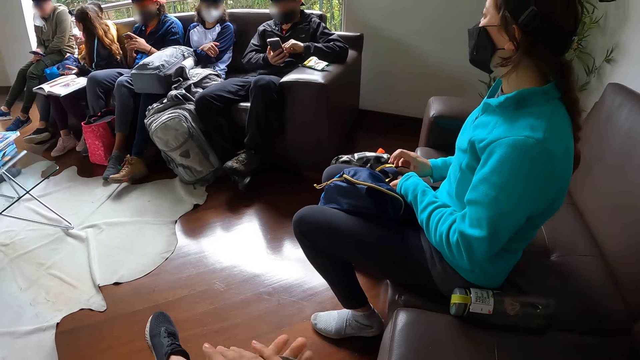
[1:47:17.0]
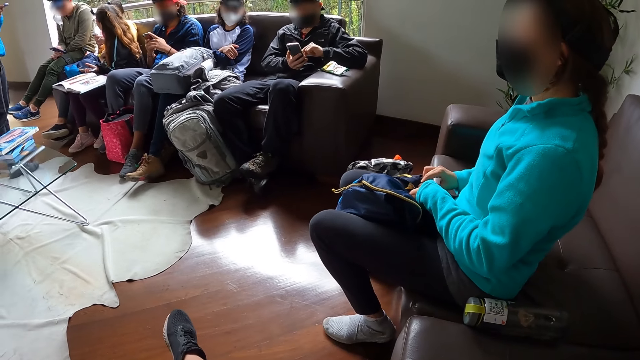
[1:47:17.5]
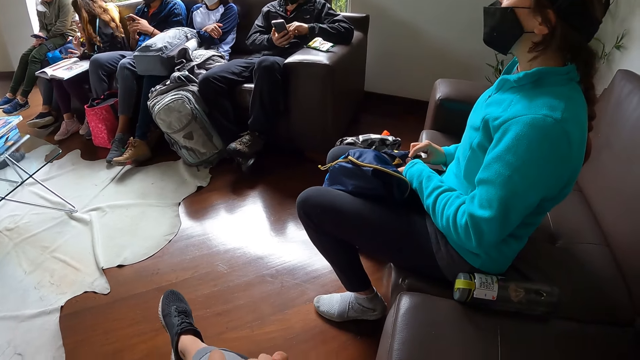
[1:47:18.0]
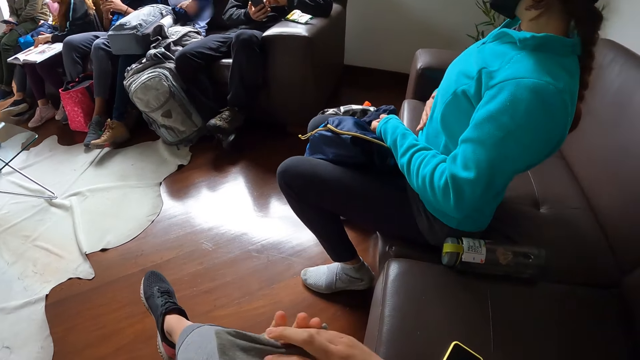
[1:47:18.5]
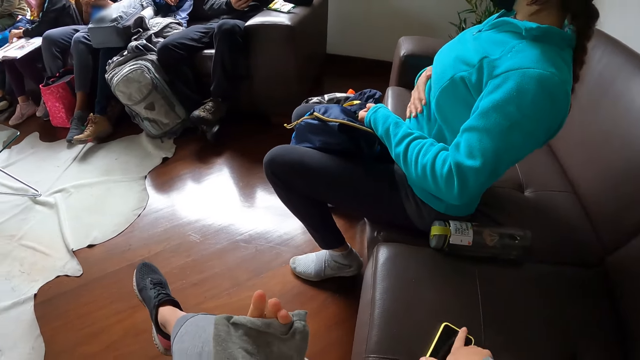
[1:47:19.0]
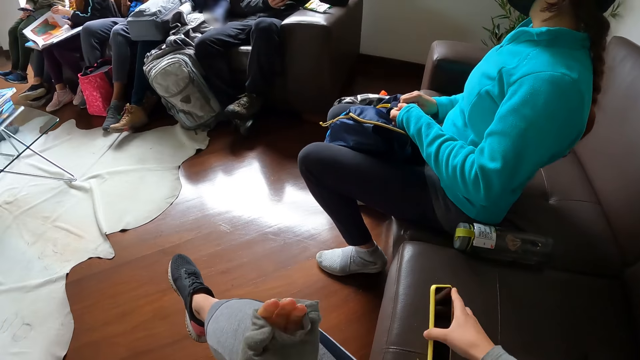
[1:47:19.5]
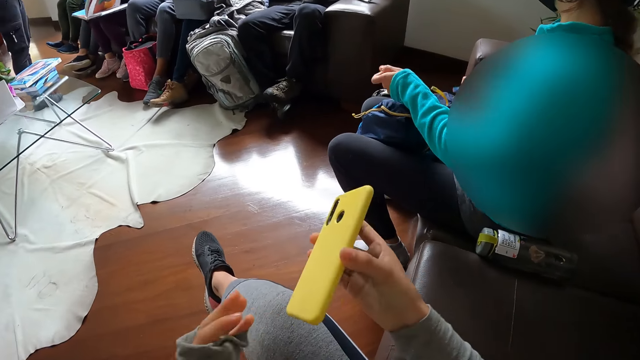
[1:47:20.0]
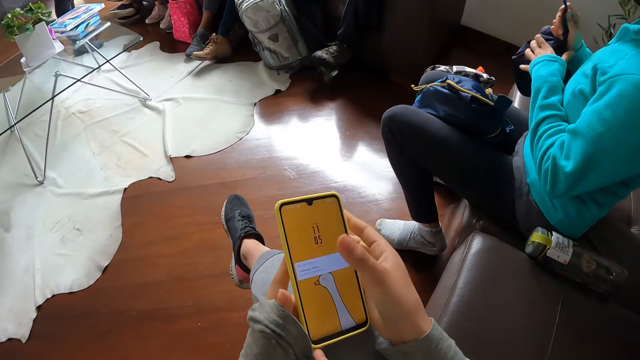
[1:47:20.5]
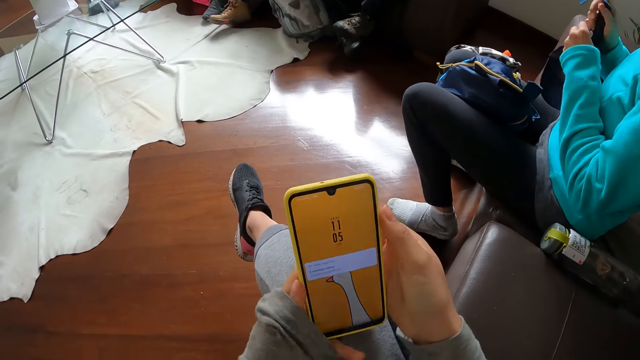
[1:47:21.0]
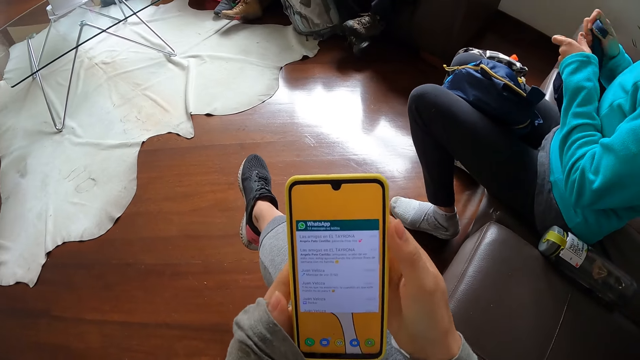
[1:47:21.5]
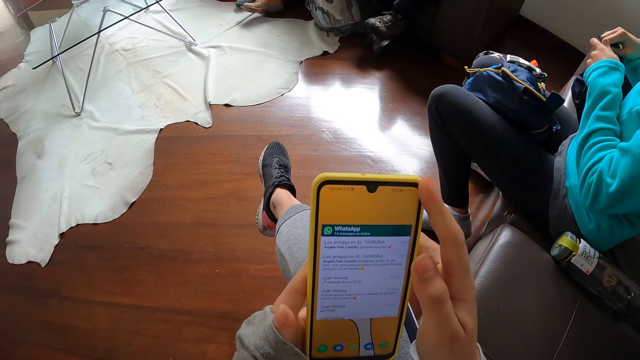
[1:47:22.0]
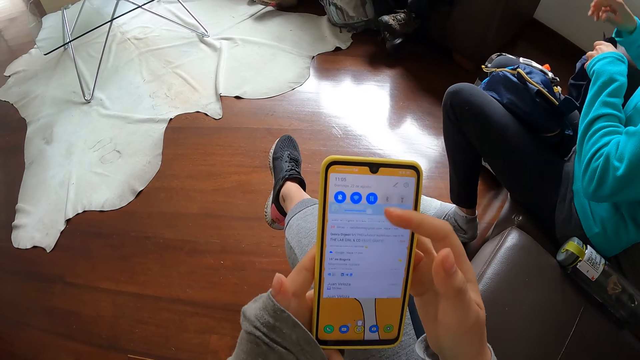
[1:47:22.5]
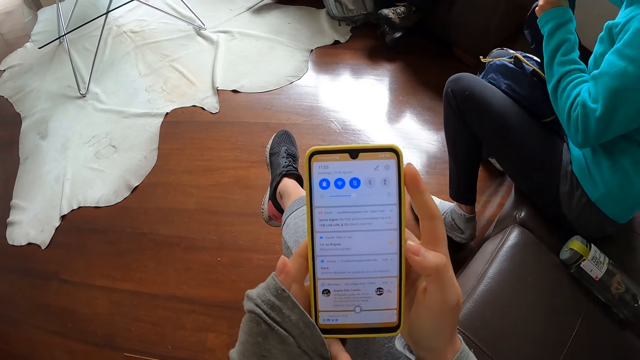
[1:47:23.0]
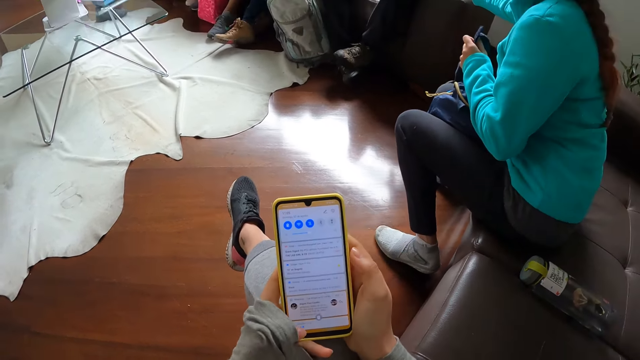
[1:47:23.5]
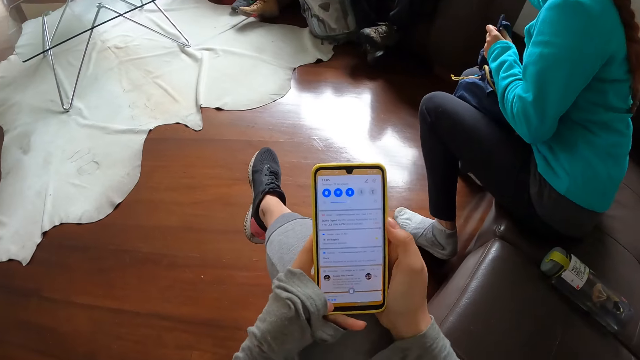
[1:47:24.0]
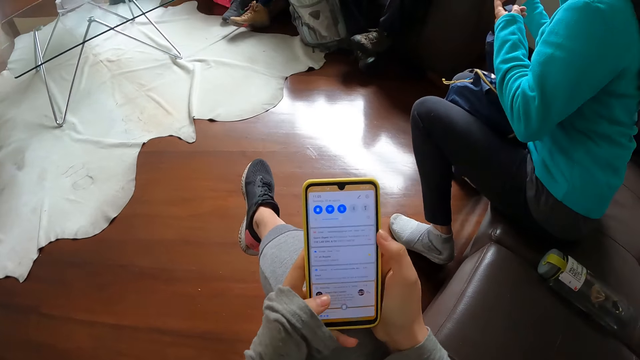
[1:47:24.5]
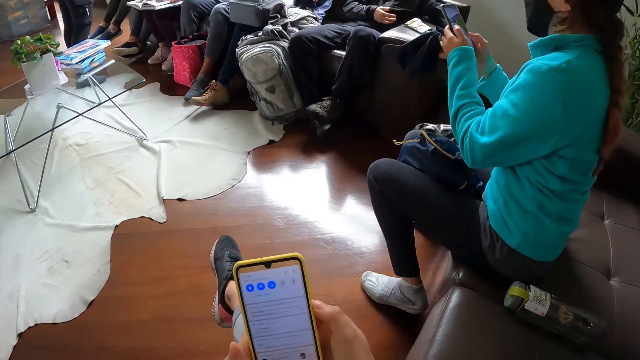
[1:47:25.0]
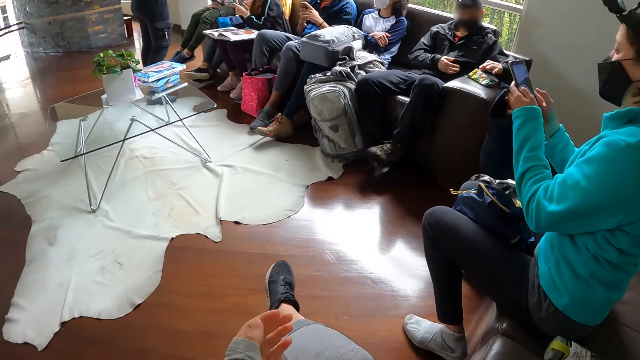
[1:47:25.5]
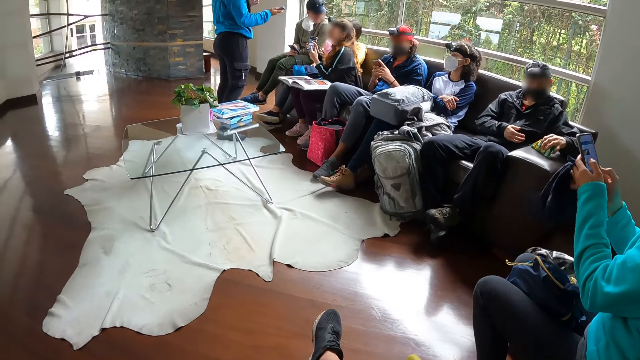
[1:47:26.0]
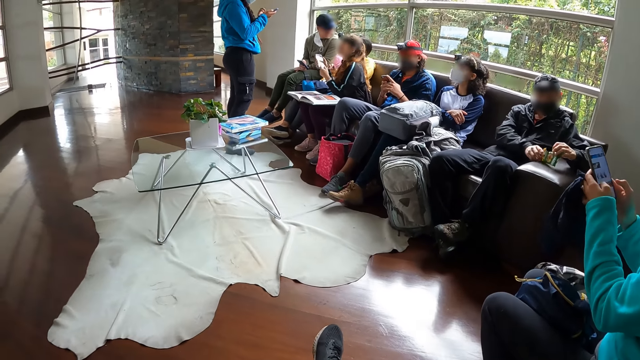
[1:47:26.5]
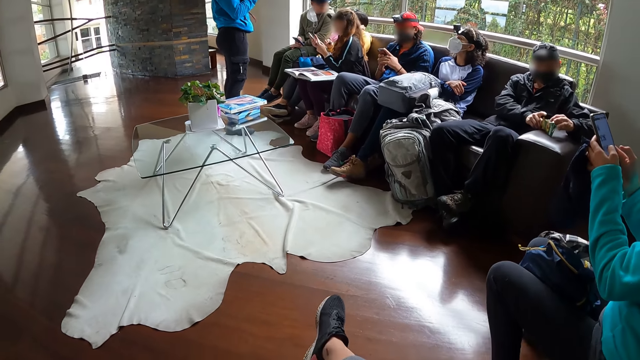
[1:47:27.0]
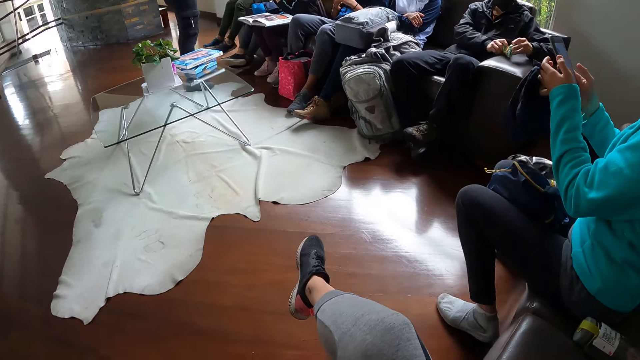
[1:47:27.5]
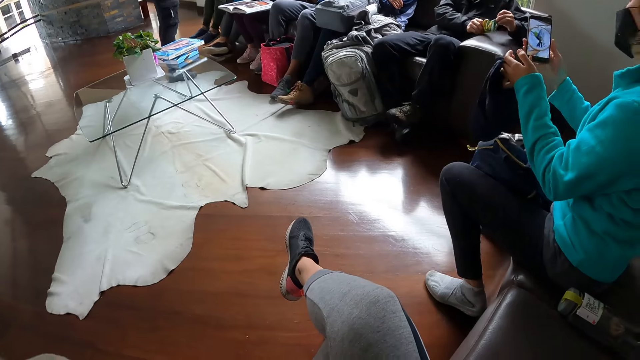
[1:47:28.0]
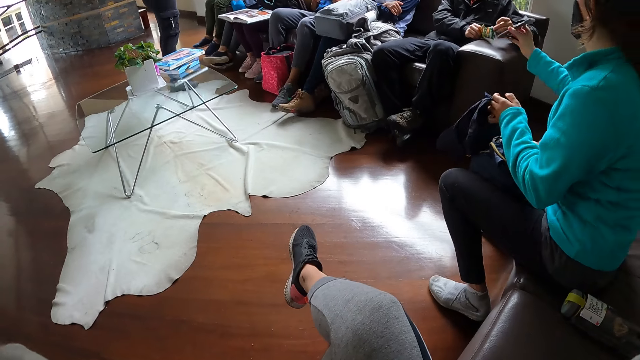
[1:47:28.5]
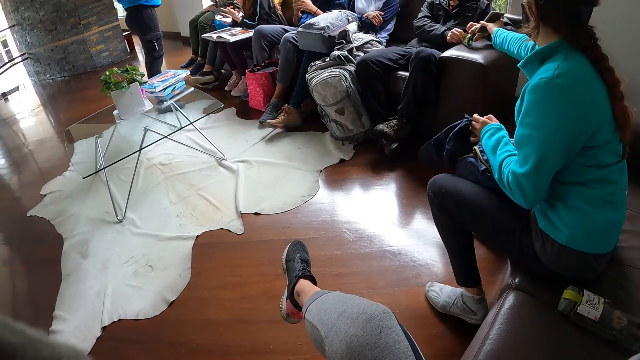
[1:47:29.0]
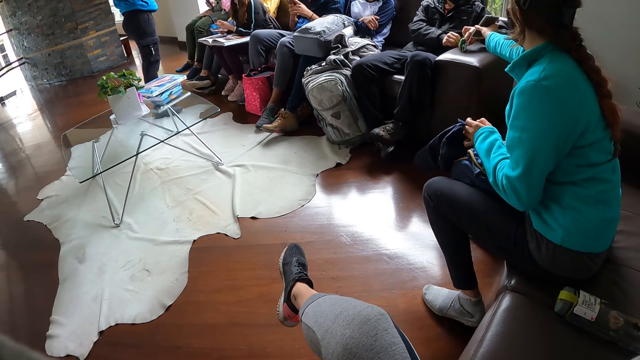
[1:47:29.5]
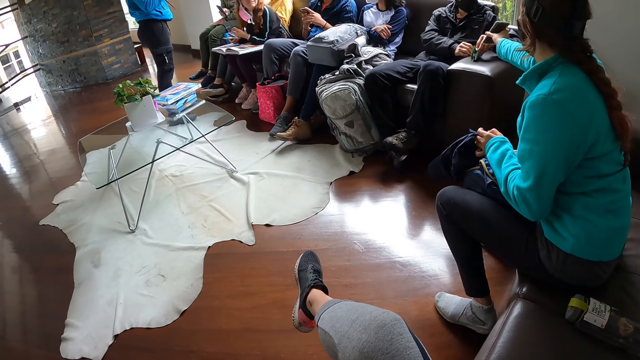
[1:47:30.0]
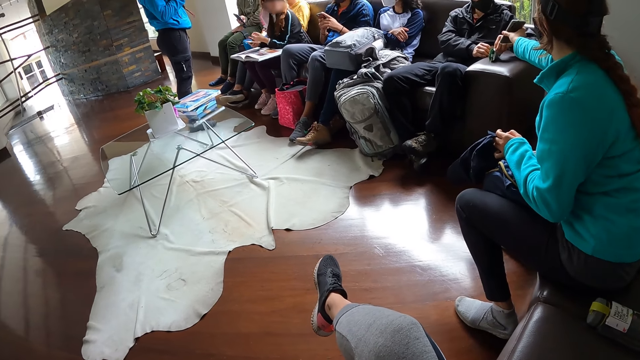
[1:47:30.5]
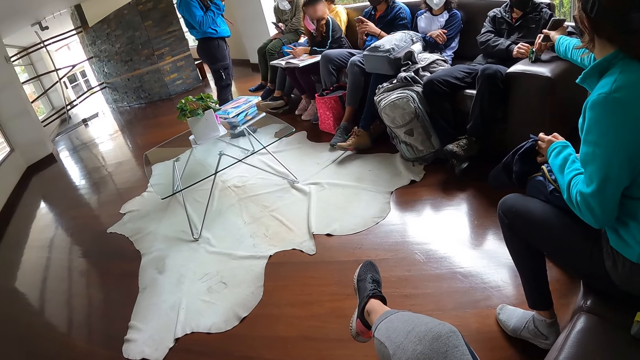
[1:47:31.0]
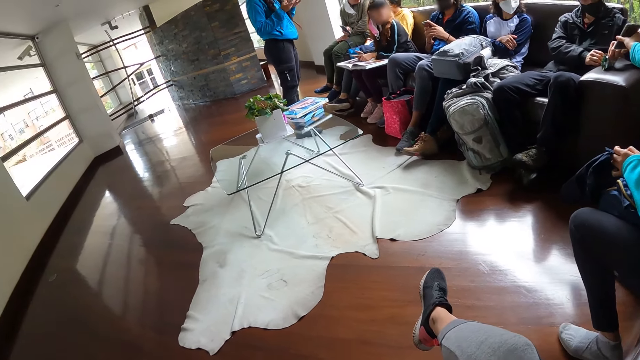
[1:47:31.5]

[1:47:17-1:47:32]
The woman rubs her right hand over her stomach. The camera wearer picks up the phone from the sofa with her right hand. She holds the phone. The woman picks up the cap from her thigh with her right hand. The camera wearer operates the phone in her hands with her right hand. The woman tightens the cap with the cap strap in her right hand and the cap strap in her left hand. The woman collects the phone from the man with her right hand. The woman operates the phone in her right hand with both her hands. The camera wearer flips the phone in her right hand. The woman interacts with the man. The woman opens the phone and shows it to a person.

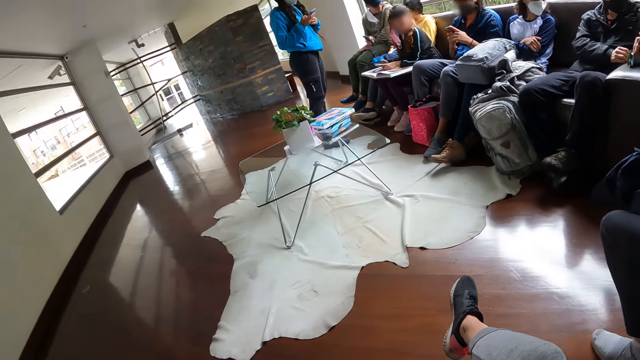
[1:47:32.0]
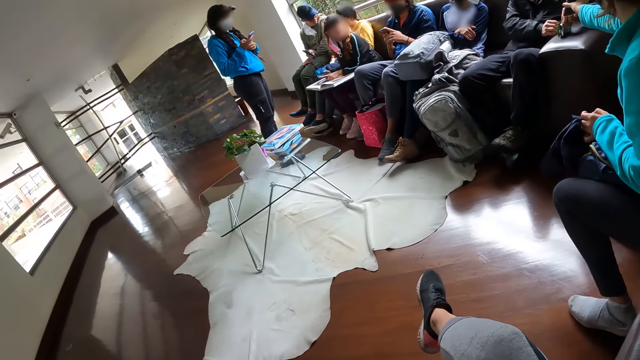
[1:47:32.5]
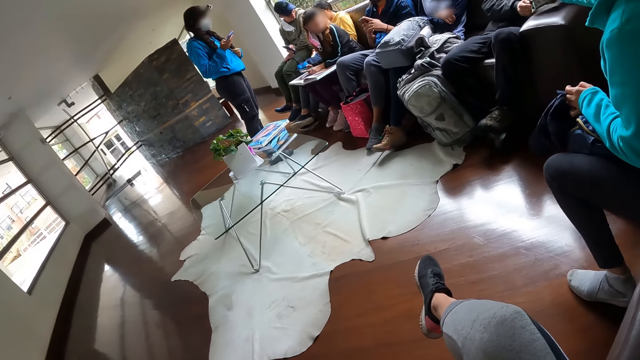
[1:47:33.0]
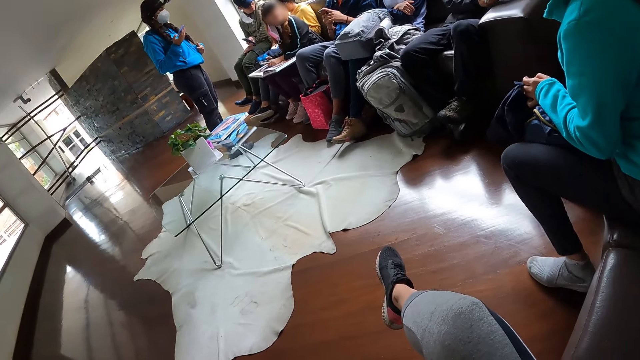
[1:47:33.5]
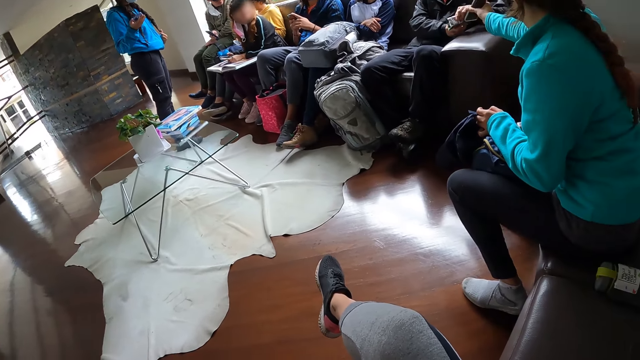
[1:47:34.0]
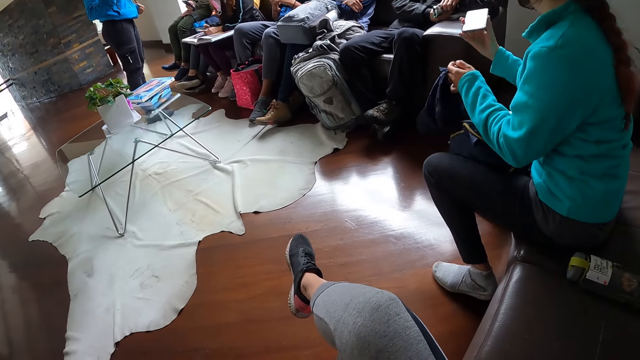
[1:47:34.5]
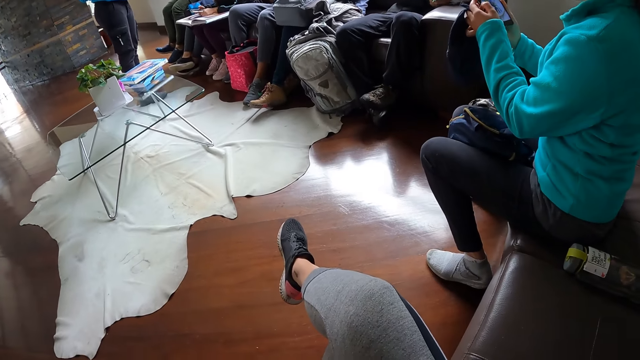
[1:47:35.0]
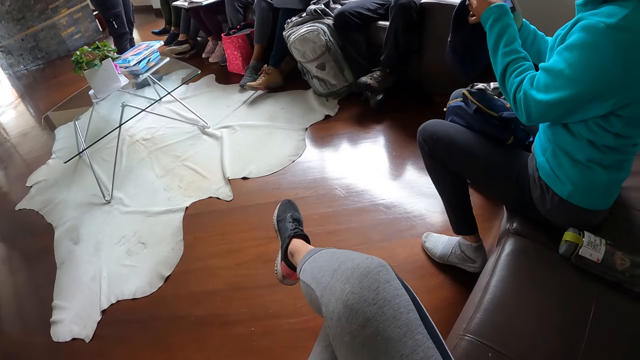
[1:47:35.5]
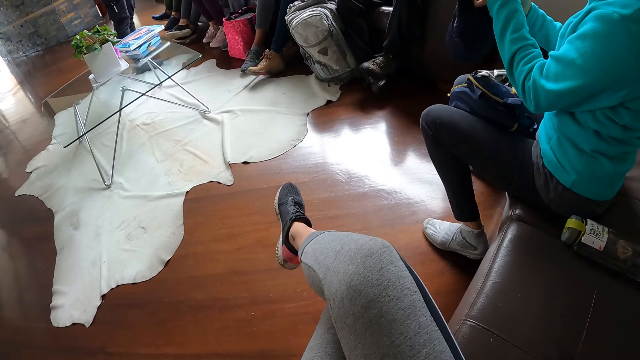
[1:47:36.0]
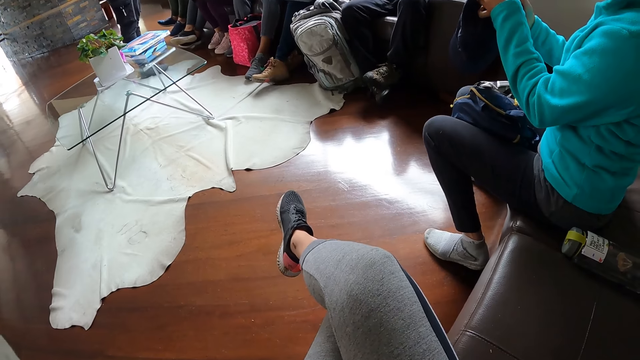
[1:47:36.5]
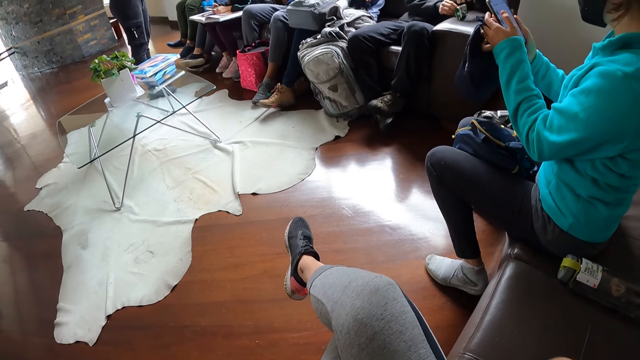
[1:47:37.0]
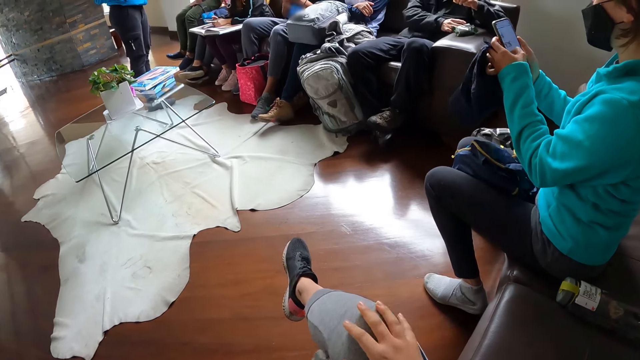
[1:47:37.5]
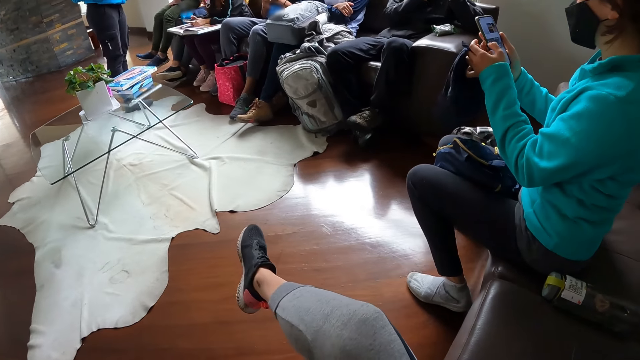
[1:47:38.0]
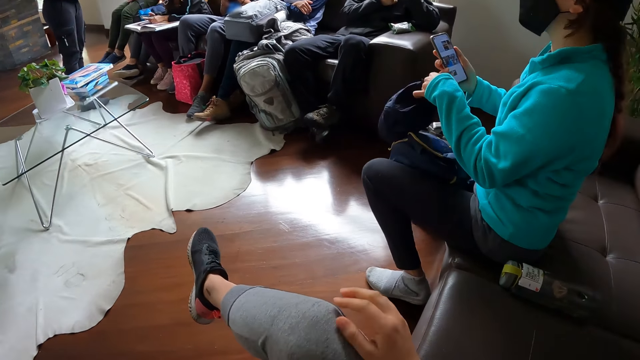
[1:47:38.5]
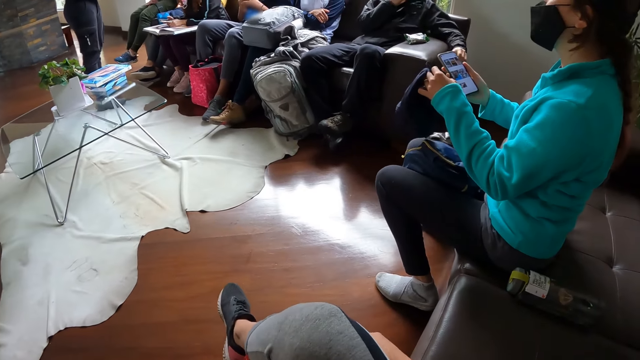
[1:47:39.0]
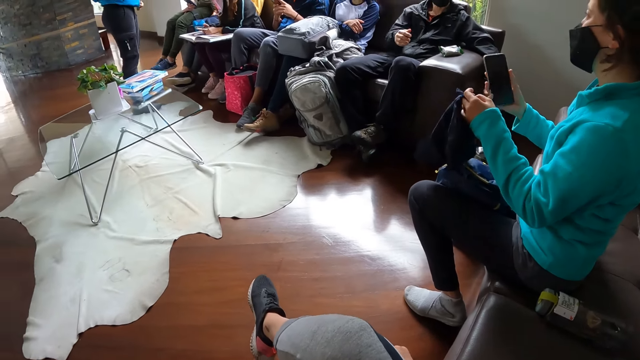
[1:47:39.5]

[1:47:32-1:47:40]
The woman operates the phone in her right hand with her left hand.
